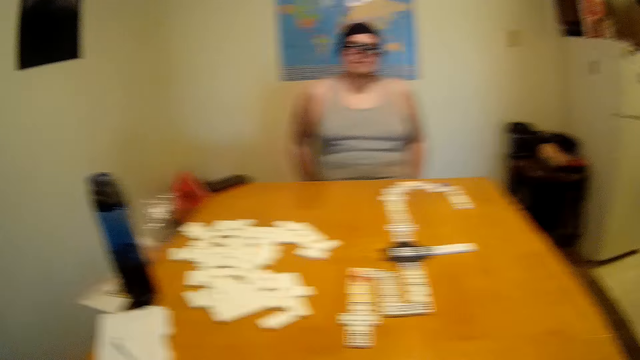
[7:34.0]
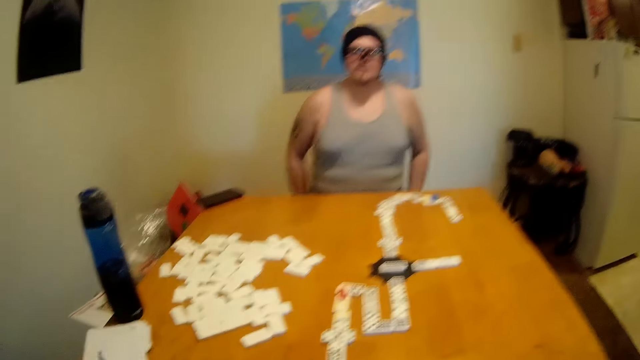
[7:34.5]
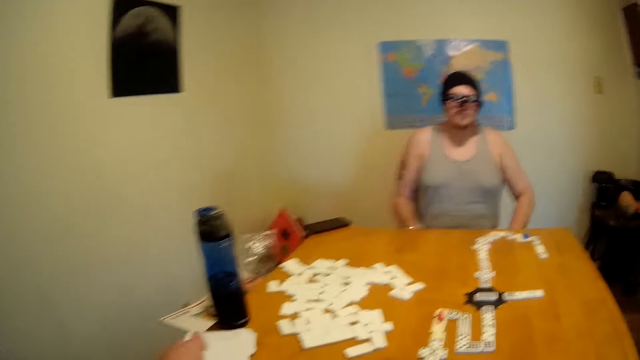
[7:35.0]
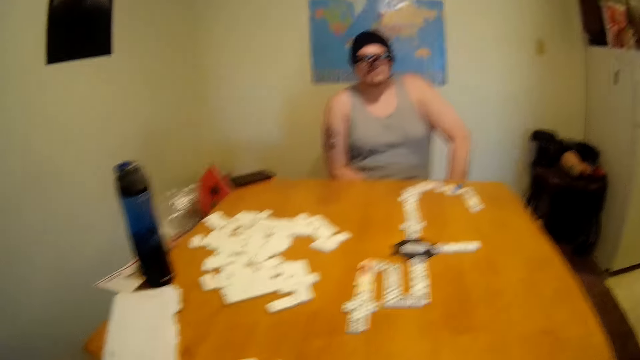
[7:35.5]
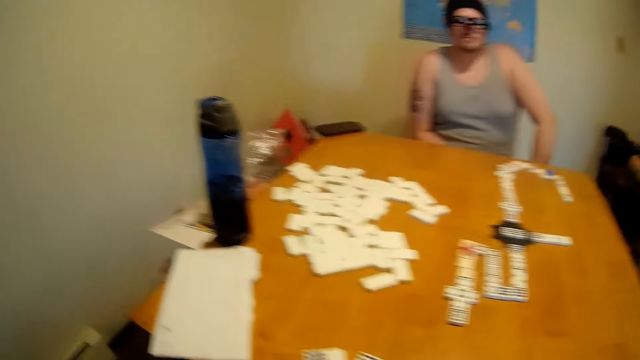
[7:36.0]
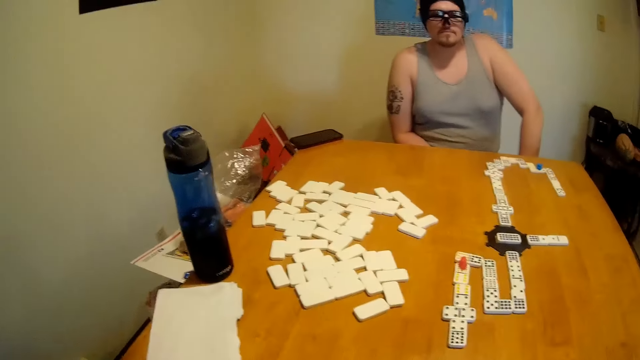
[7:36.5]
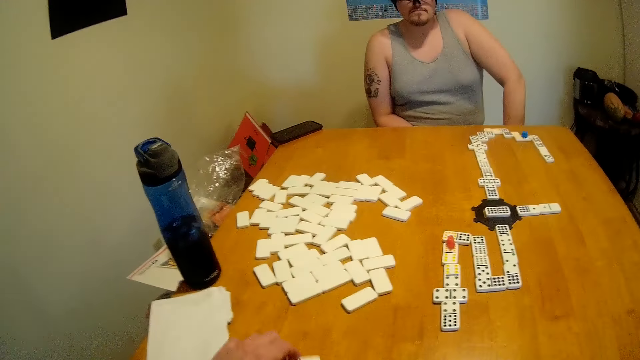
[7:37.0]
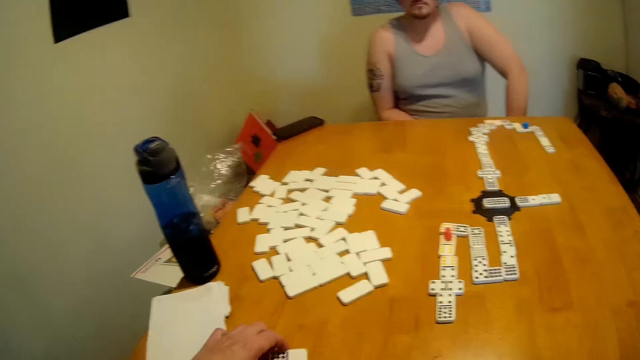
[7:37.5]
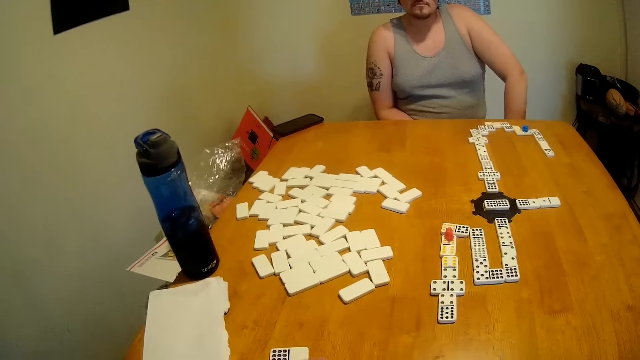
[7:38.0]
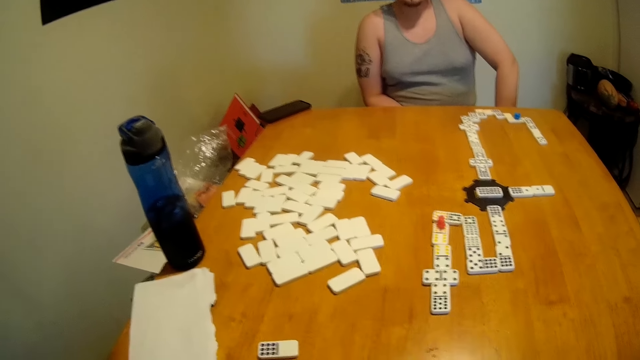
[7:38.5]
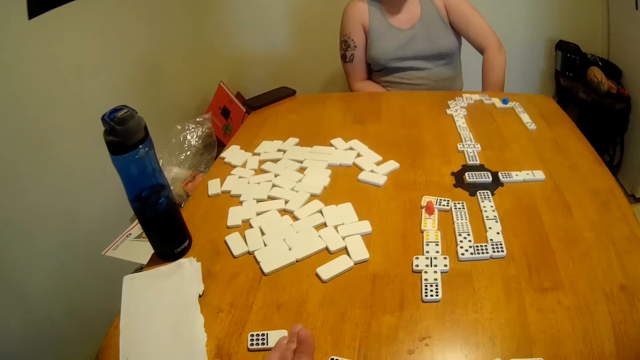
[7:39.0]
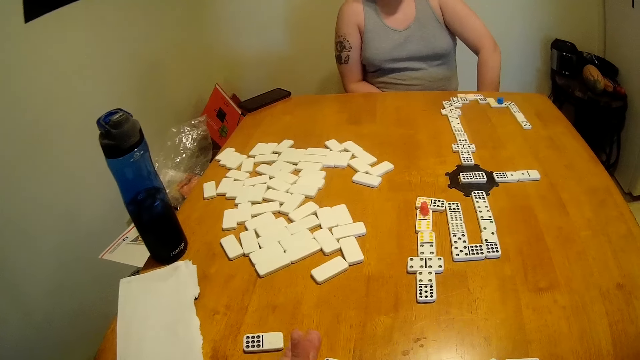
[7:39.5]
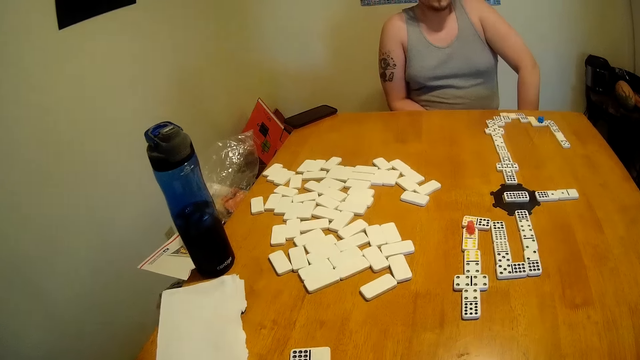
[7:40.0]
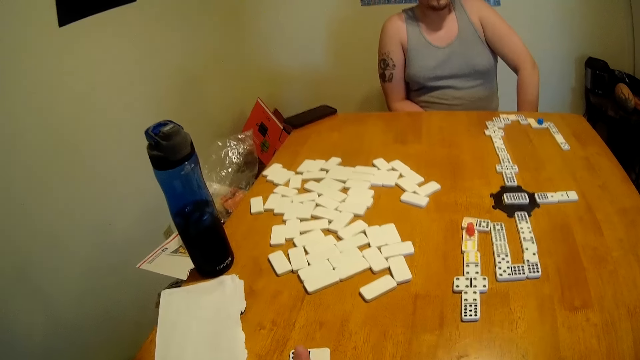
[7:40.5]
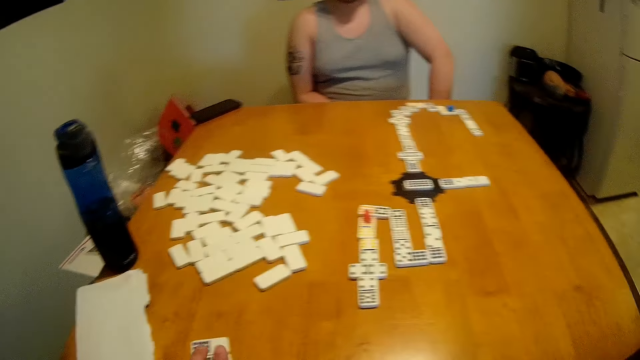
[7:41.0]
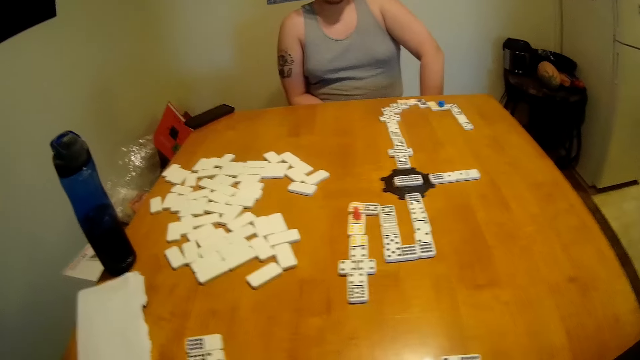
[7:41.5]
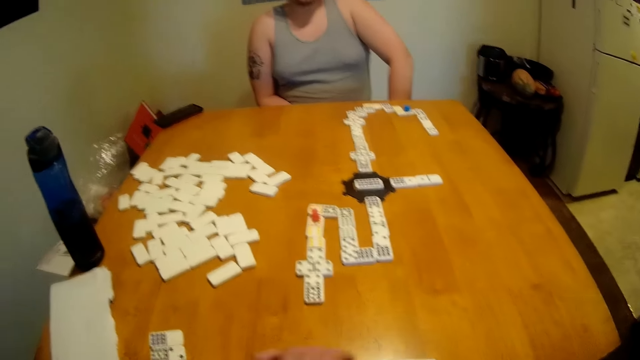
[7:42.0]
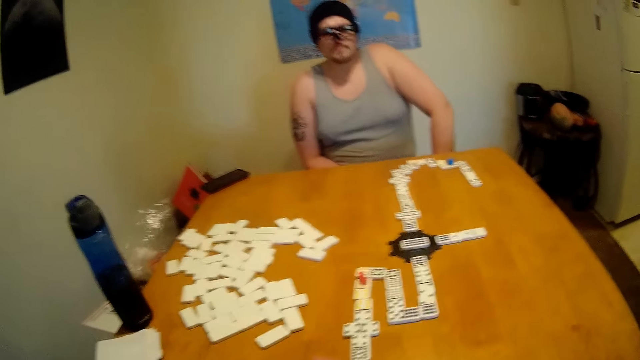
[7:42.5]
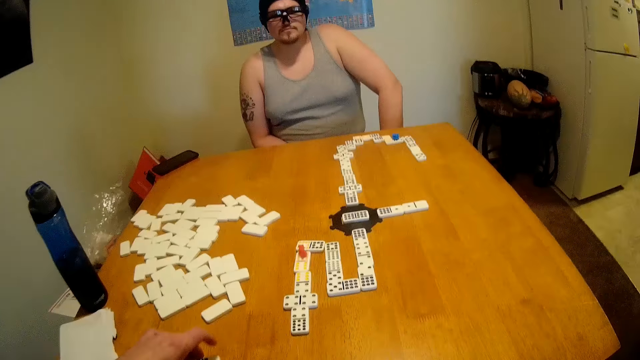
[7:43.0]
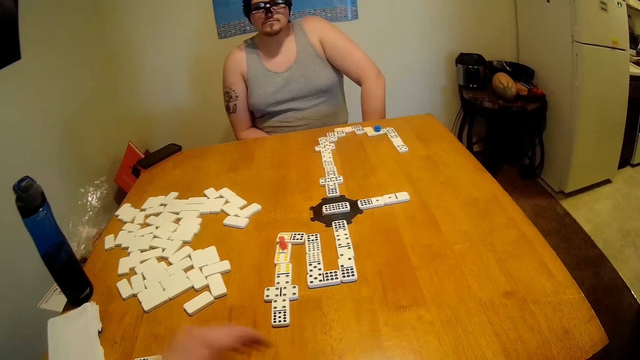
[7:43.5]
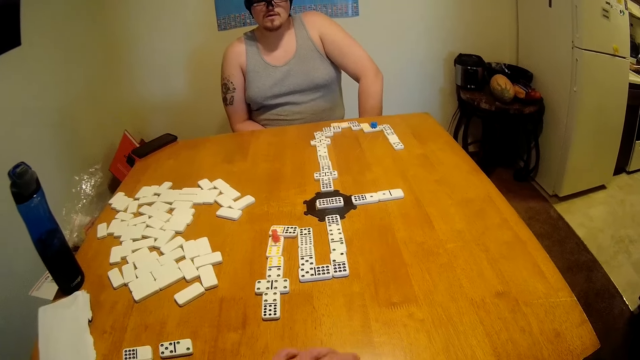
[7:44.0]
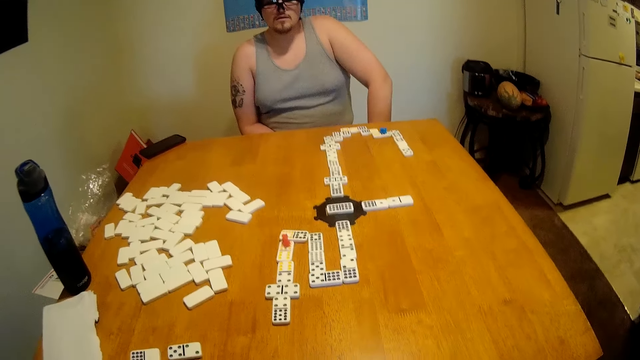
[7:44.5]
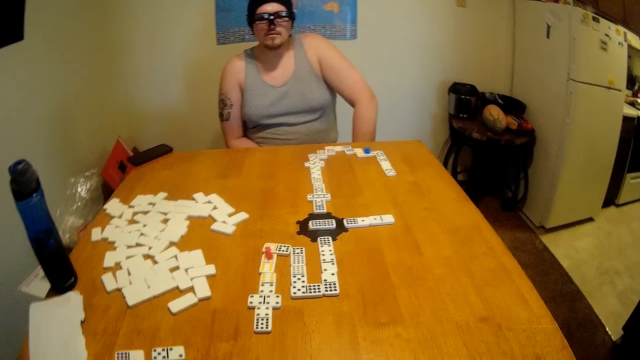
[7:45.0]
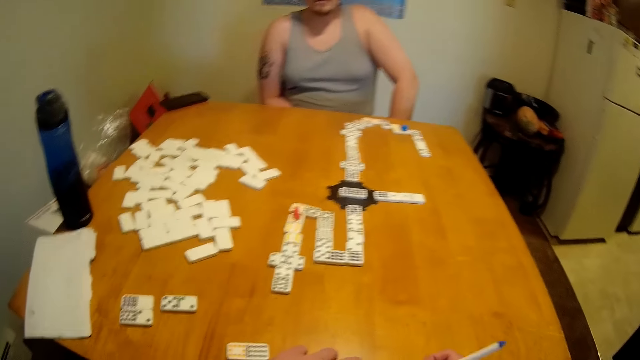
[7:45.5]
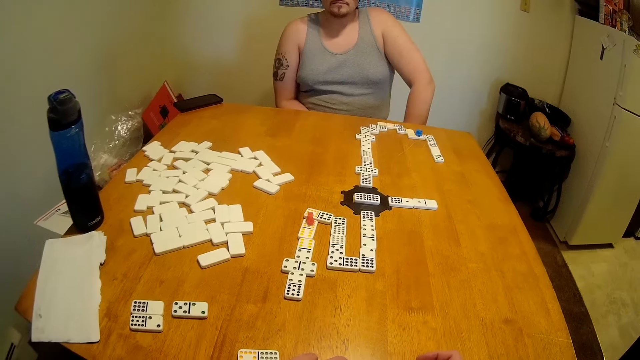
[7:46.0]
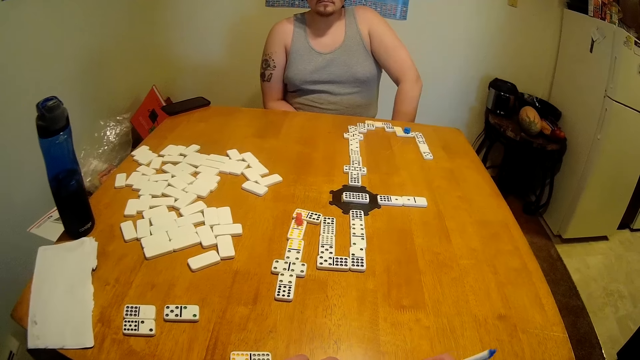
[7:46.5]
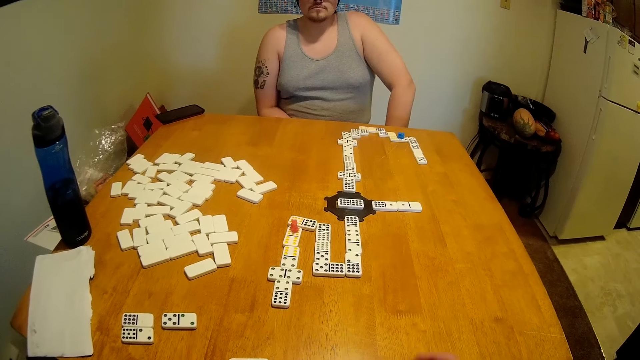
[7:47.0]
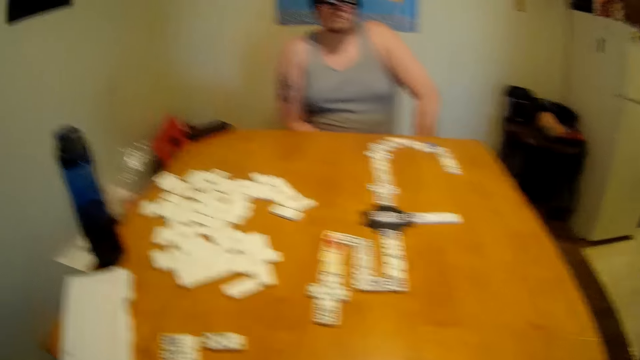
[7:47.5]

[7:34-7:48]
The man lowers both hands. The camera wearer talks to the man. They count. They look around. They move their hand. They look around. They move their hand away from the dice.

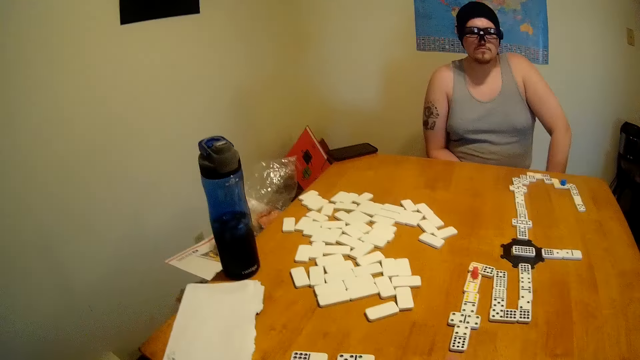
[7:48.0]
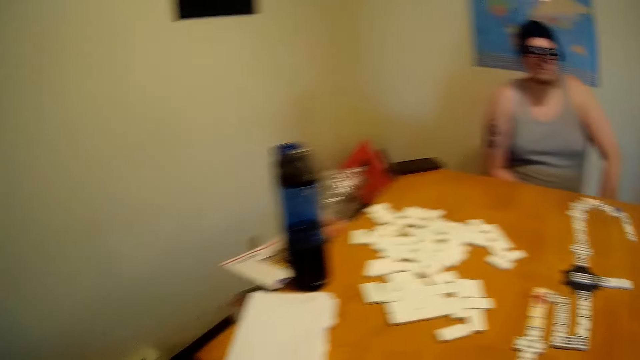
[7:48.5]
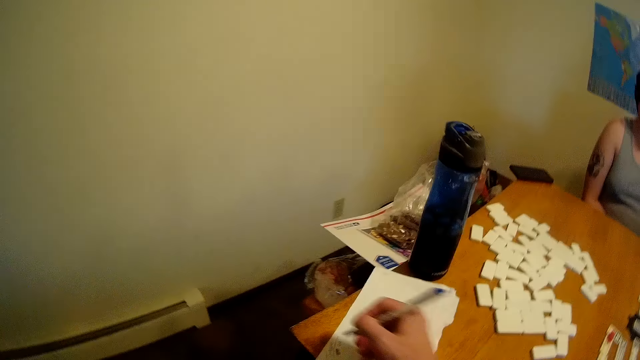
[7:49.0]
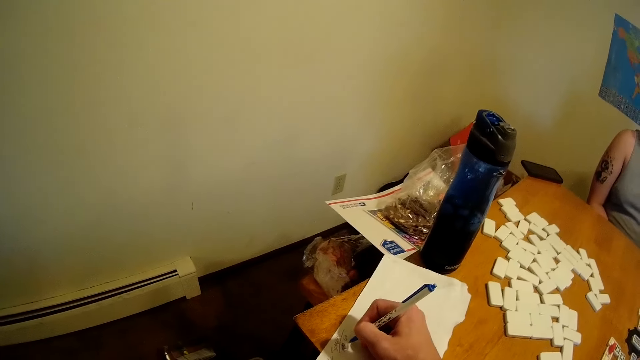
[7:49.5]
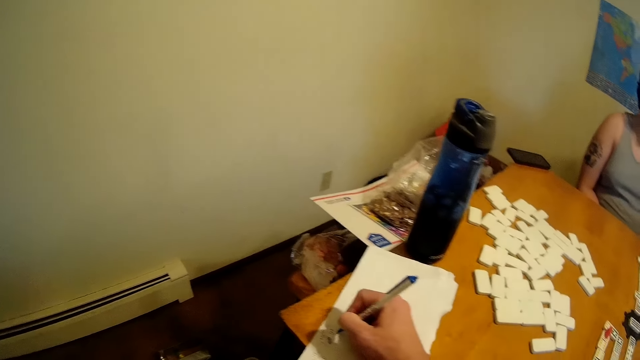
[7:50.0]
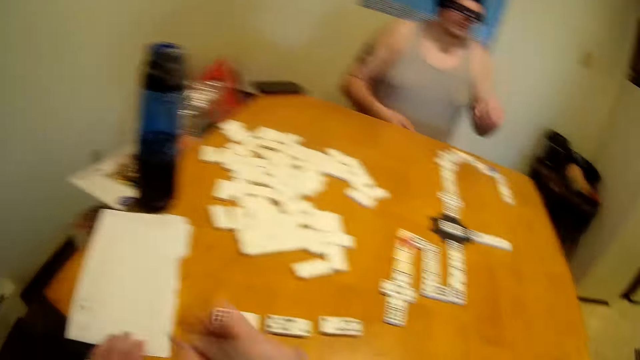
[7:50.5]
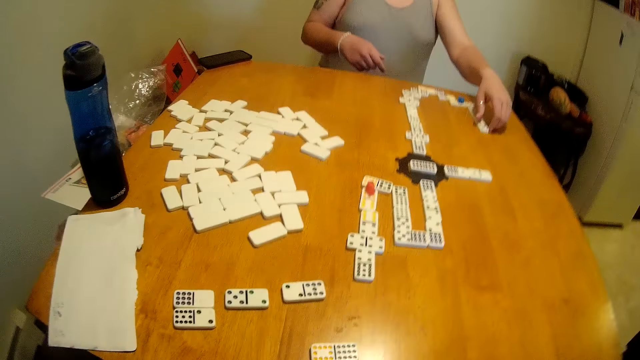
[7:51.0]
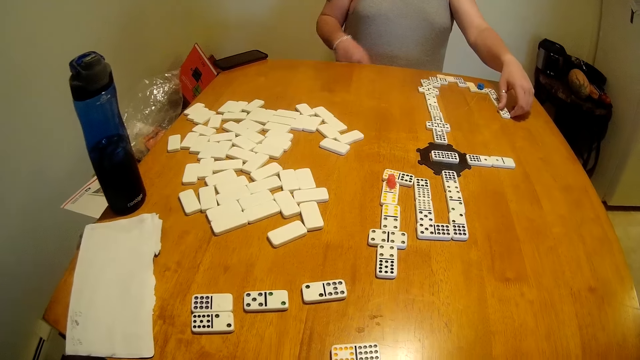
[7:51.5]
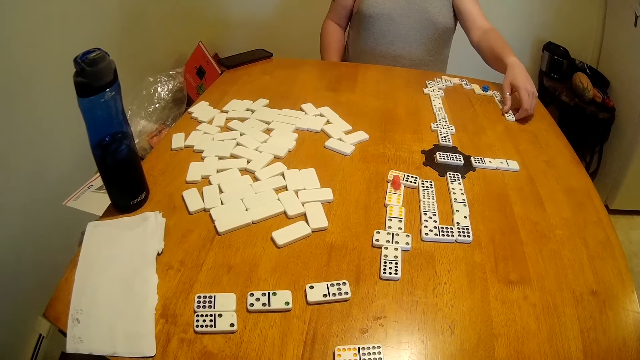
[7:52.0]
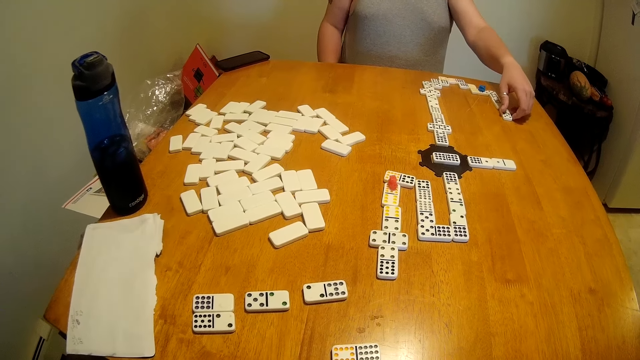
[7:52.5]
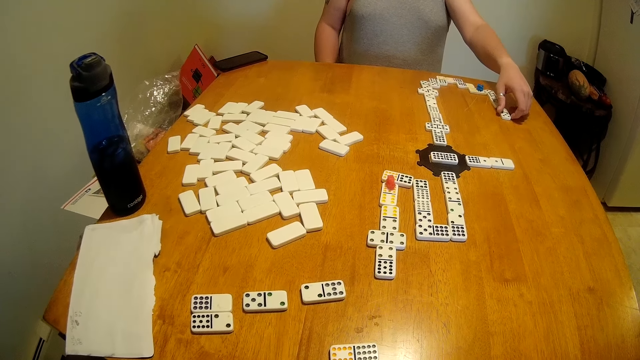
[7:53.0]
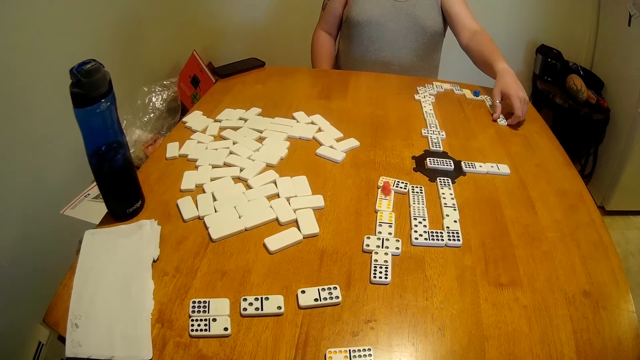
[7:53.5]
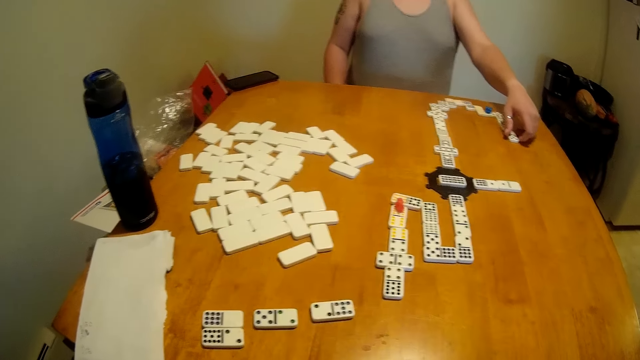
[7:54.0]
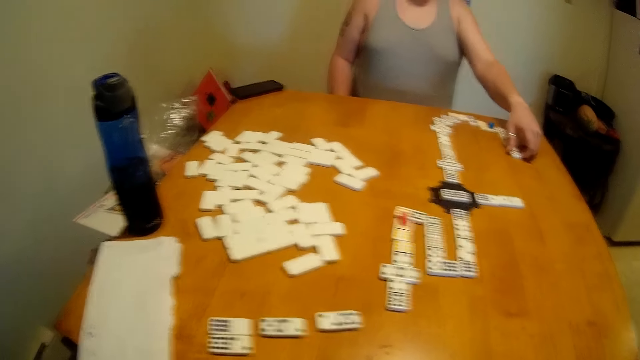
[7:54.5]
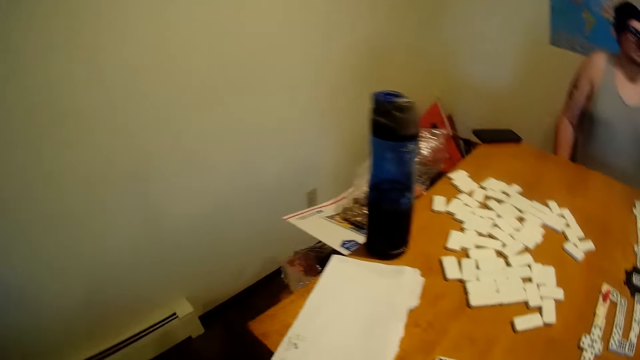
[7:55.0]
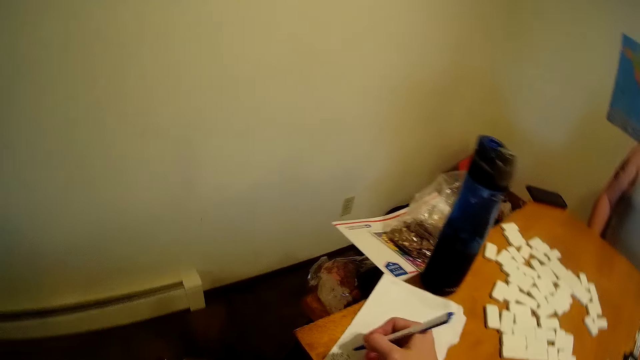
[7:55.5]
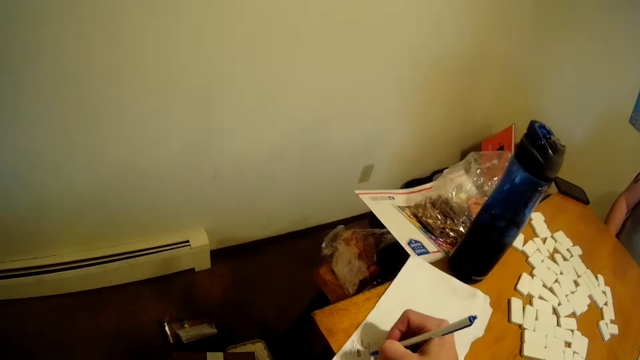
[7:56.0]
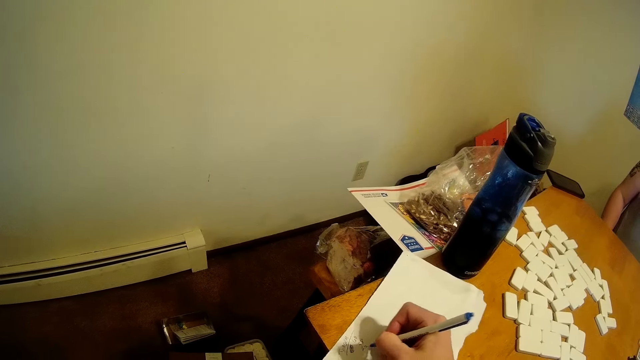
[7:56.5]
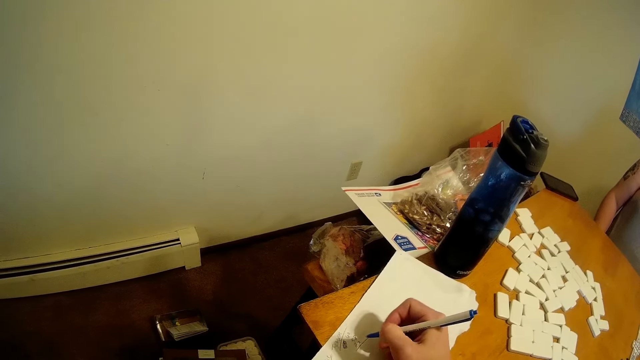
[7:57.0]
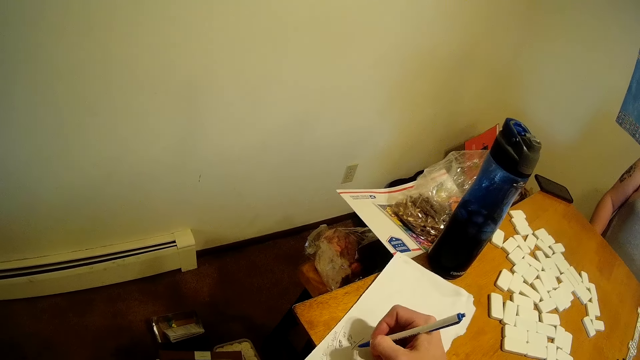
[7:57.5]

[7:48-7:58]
The camera wearer writes on a paper. The man holds something. The camera wearer moves their hand away from the paper. The man touches the dice. The camera wearer looks around. They talk. They write on the paper.
